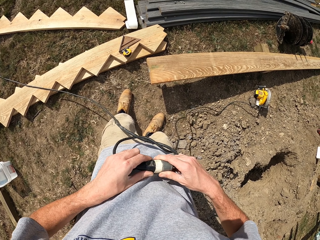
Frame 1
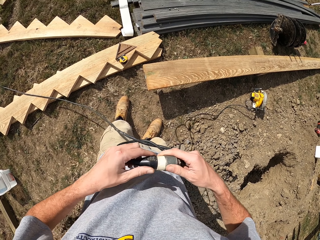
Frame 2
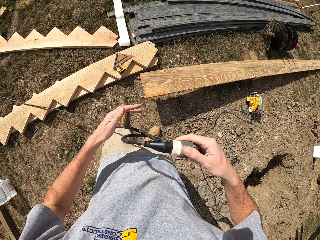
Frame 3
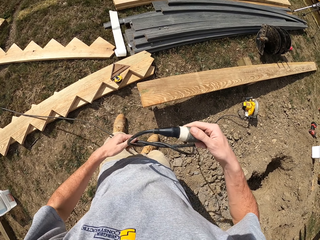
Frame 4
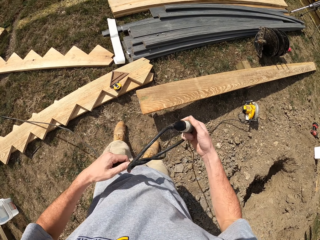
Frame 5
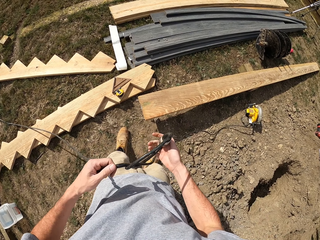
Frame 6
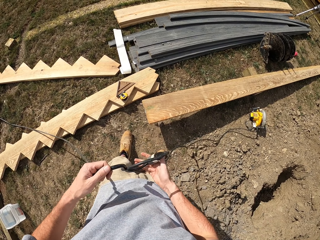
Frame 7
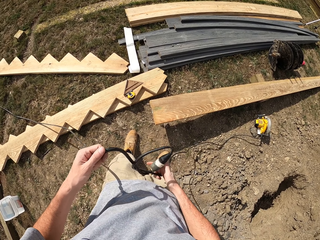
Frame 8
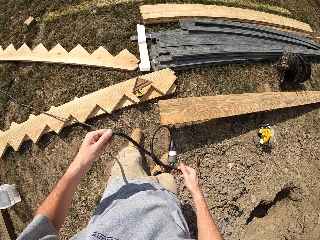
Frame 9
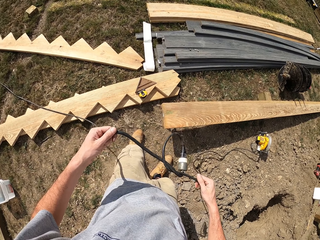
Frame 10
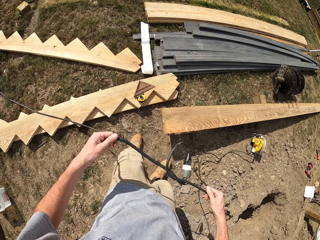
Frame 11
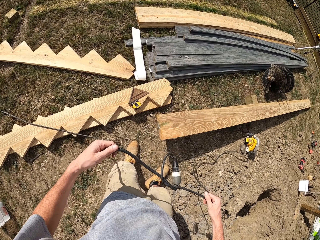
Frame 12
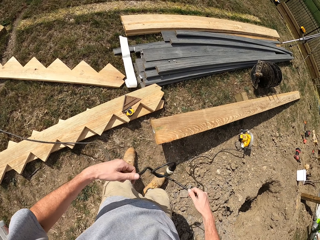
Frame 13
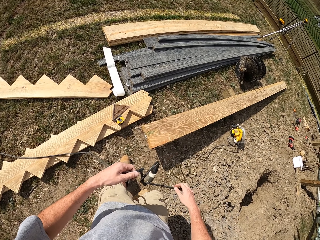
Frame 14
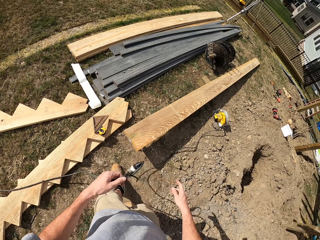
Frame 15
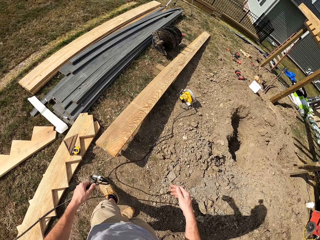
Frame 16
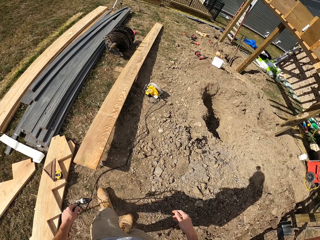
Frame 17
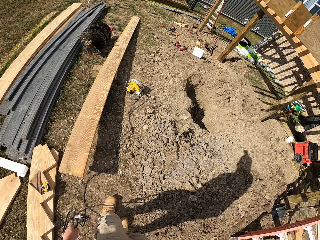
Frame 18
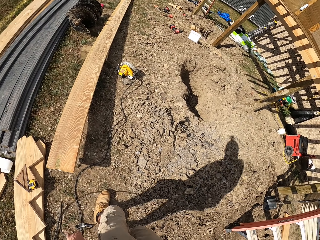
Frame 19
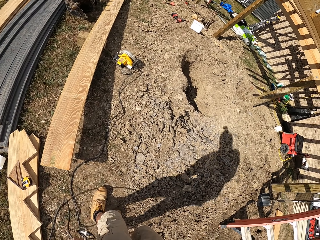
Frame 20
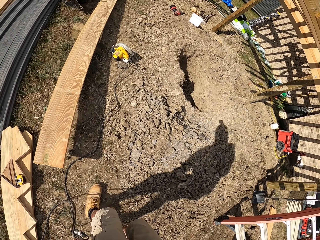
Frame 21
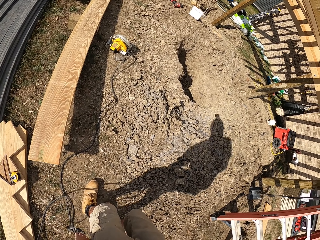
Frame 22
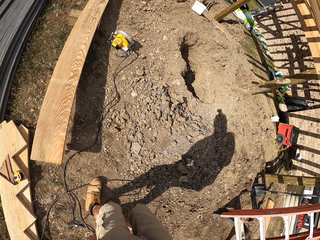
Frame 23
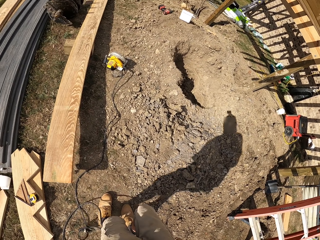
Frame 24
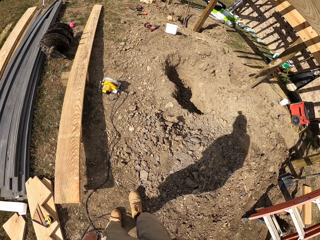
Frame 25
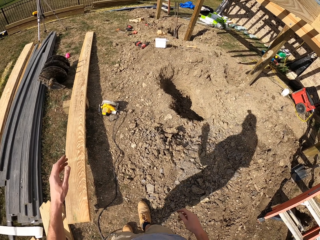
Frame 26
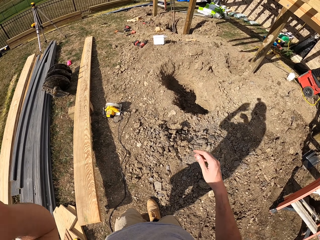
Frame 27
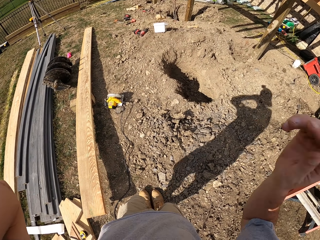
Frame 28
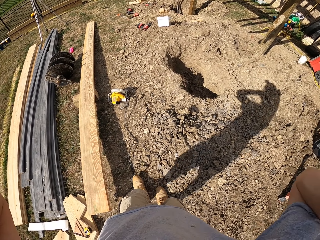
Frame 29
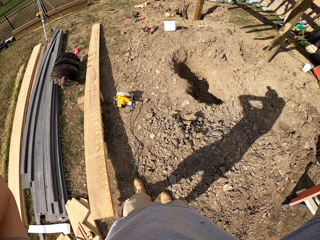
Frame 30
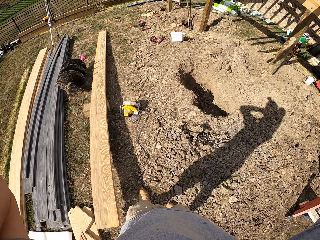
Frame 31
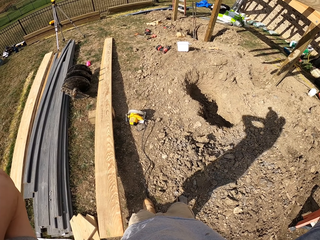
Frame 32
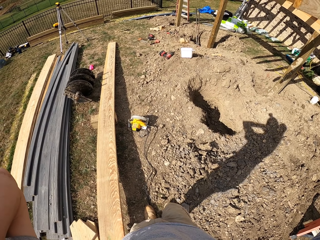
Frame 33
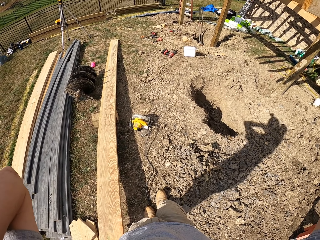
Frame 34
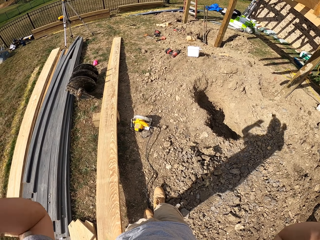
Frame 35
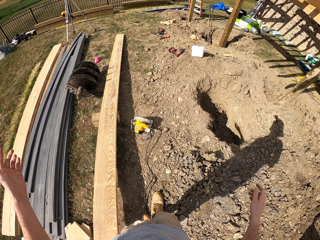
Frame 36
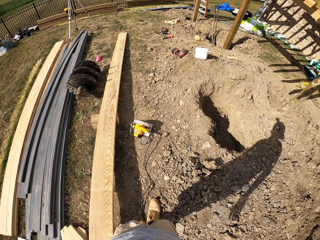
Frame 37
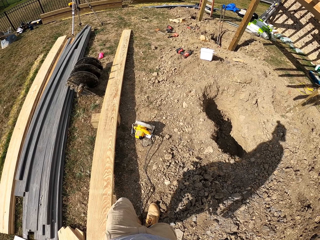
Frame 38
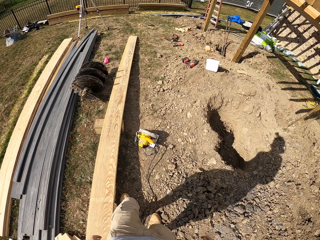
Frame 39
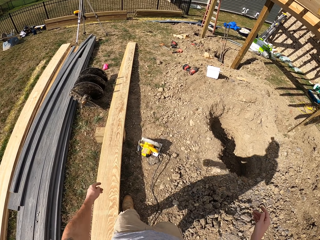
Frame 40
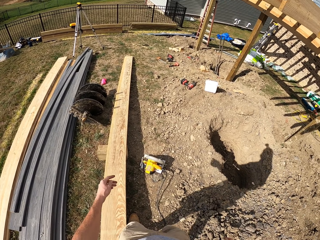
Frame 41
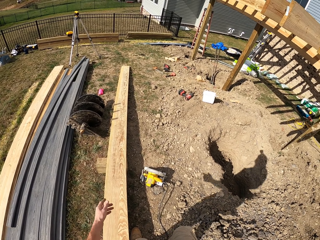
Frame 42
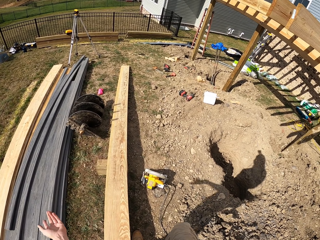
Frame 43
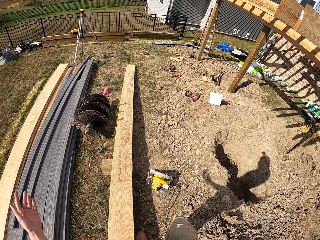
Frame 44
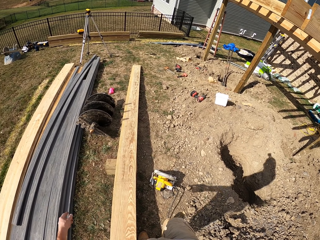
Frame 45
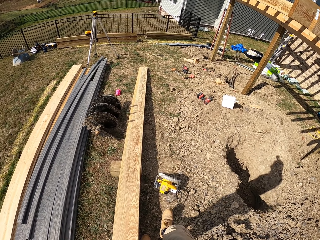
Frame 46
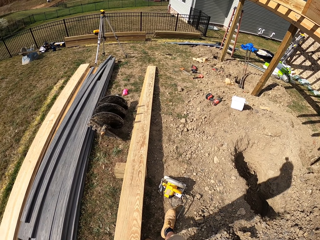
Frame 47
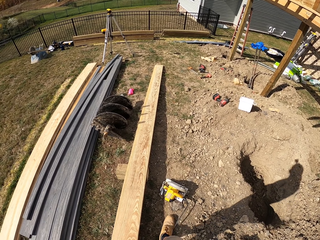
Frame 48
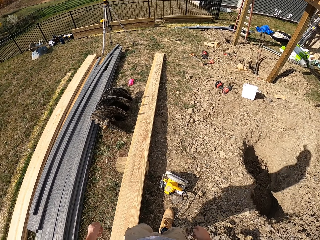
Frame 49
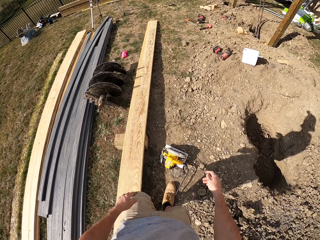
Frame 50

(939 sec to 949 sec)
The camera wearer pulls cables. He adjusts the knot. He puts the wire down on the ground. He touches his head. He walks around.

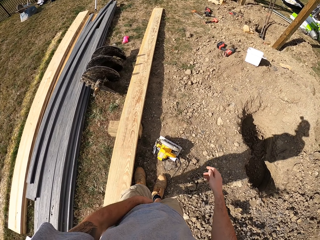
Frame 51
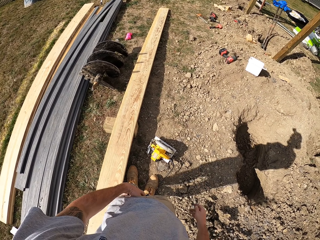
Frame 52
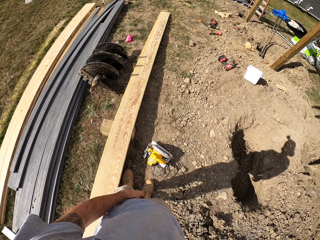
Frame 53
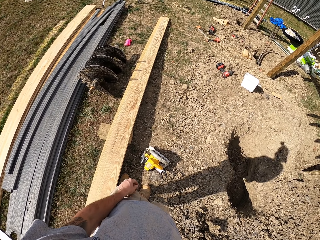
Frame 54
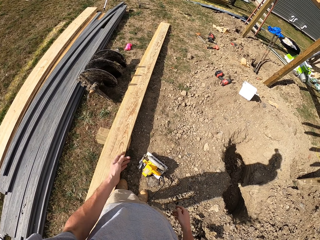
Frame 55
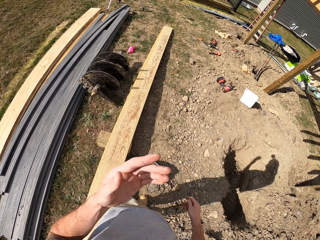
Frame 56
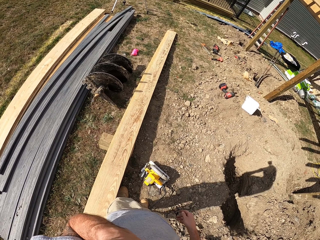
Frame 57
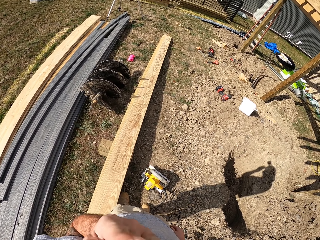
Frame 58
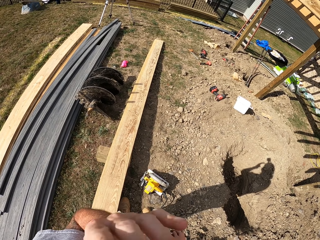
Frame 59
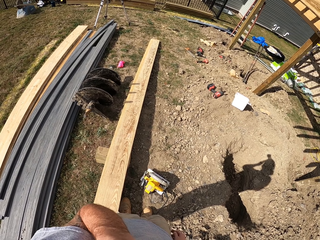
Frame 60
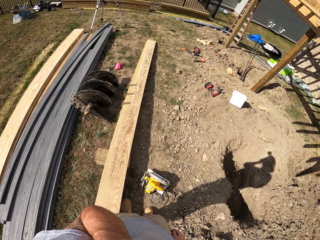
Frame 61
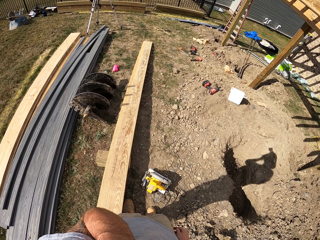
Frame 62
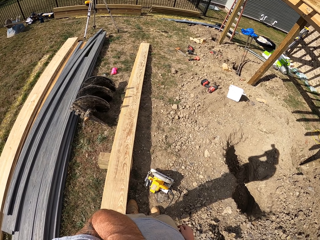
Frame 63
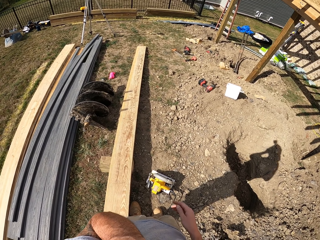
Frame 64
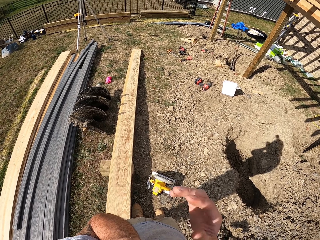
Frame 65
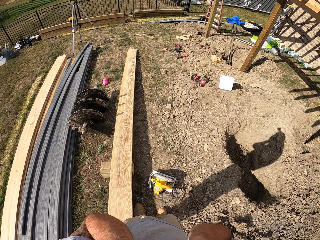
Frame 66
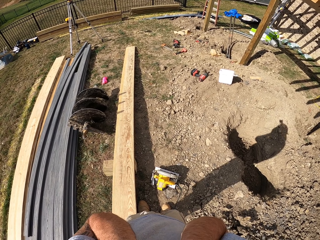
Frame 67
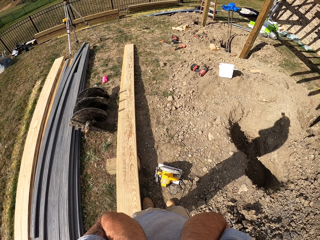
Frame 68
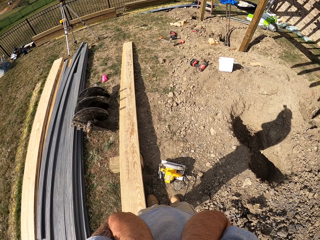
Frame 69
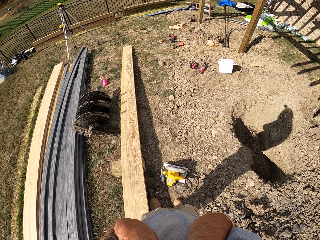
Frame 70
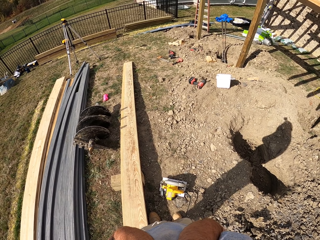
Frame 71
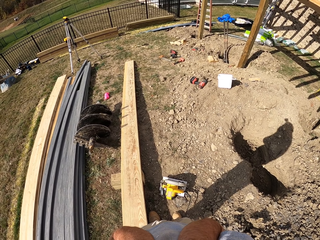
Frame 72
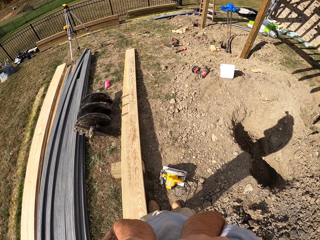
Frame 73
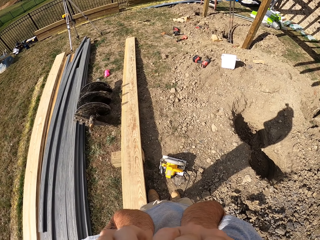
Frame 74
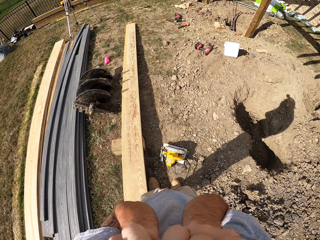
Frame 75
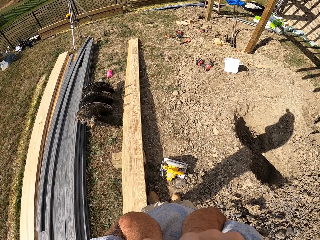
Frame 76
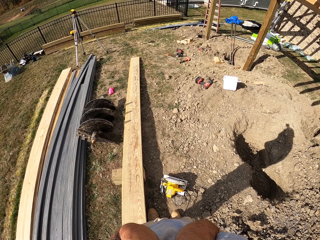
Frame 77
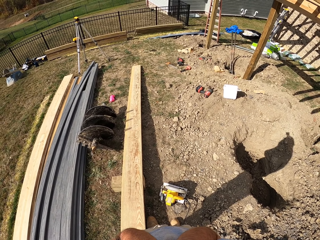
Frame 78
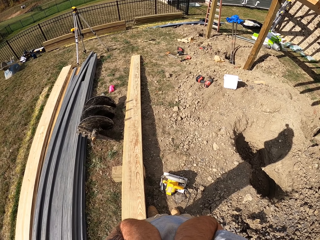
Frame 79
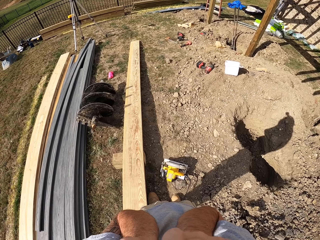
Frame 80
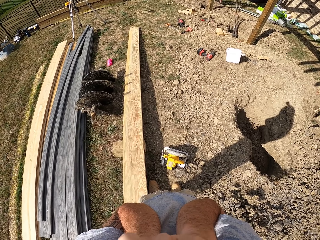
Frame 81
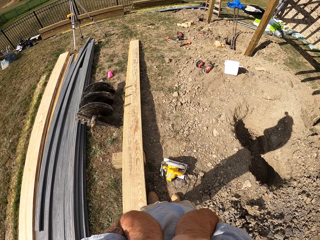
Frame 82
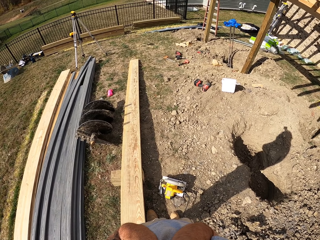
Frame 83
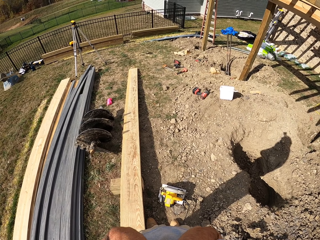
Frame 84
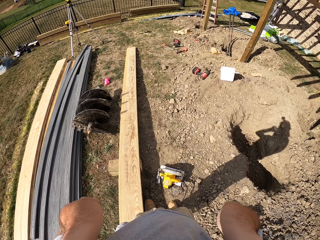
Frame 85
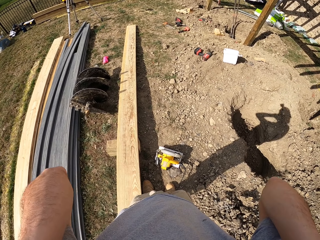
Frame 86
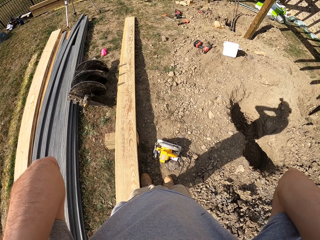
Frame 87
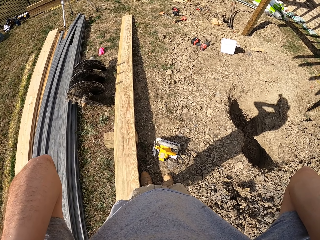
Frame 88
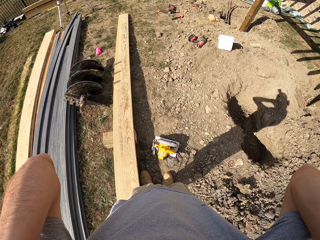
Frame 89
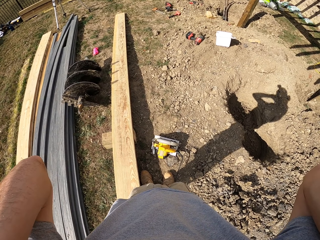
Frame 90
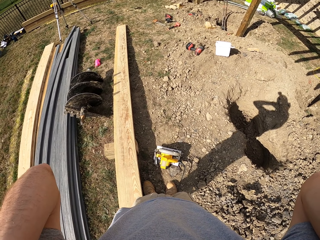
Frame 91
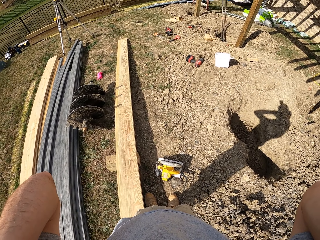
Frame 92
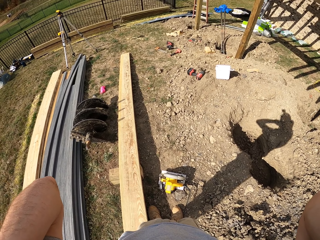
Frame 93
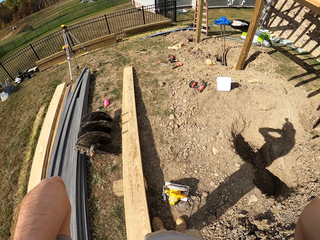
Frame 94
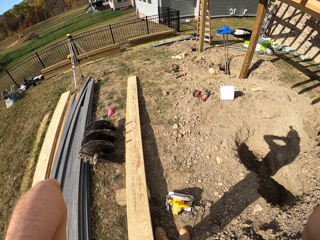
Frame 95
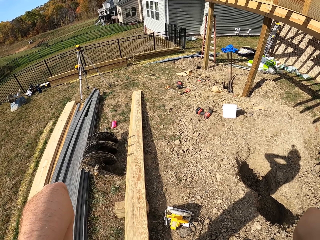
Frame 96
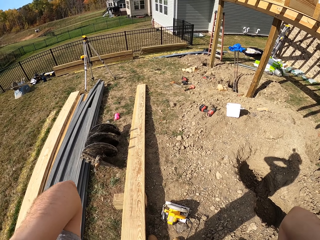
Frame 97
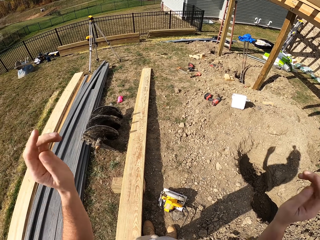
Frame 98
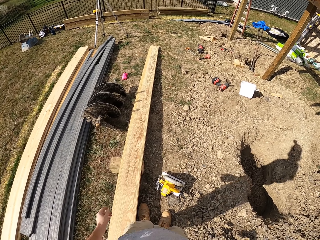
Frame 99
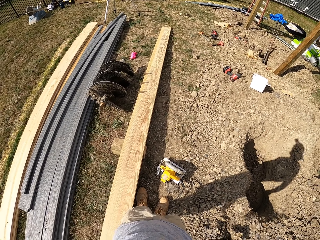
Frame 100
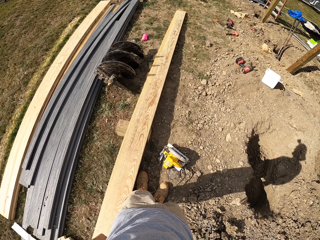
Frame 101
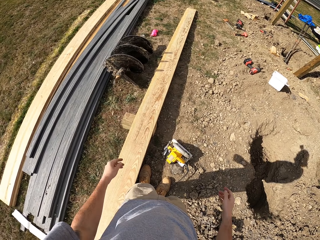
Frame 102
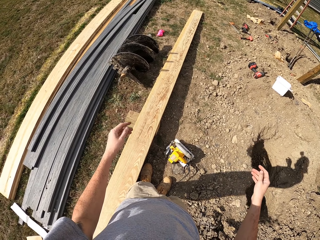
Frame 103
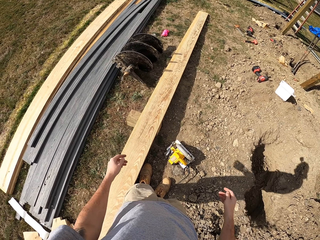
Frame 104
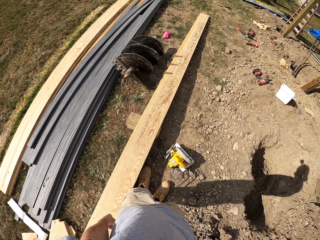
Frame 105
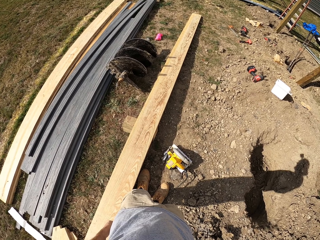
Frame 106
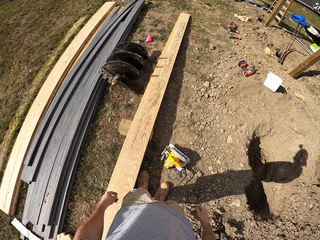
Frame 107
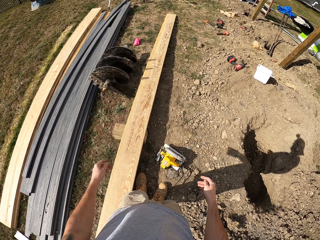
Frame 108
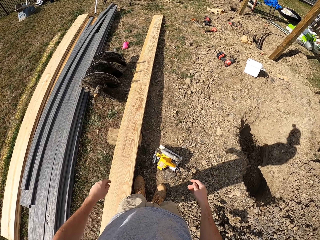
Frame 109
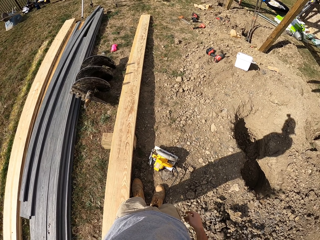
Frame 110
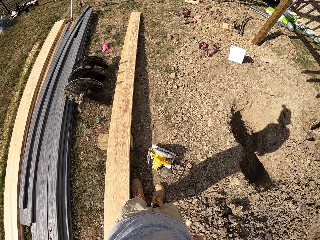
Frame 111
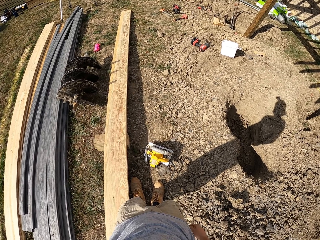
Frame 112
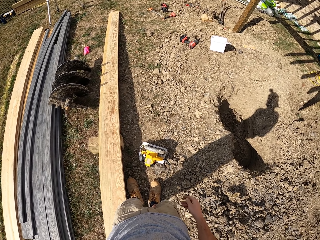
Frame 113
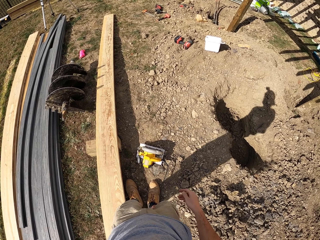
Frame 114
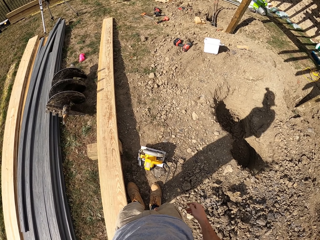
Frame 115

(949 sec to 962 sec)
The camera wearer touches his face with the left hand. He touches his face with both hands. He shakes his head back and forth. He touches his head. He relaxes his hands from the face. He swings hands.
